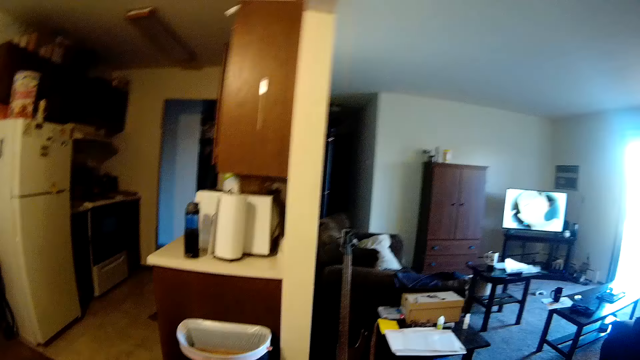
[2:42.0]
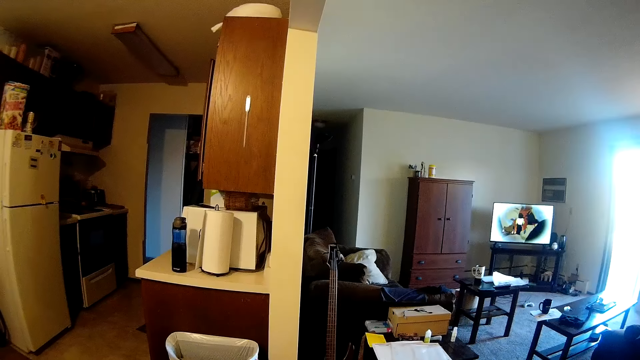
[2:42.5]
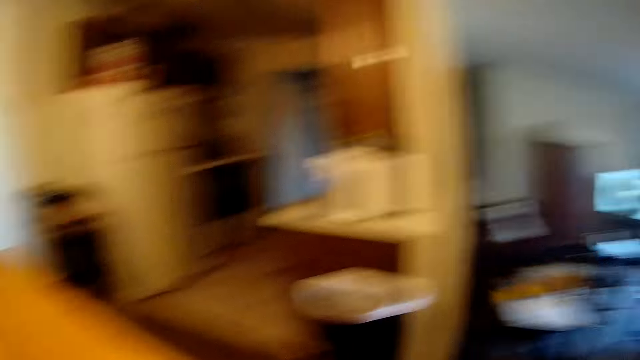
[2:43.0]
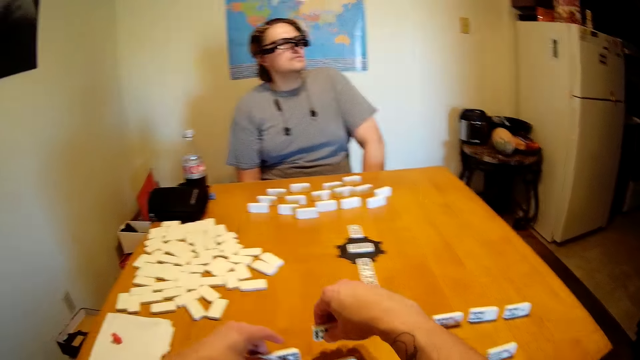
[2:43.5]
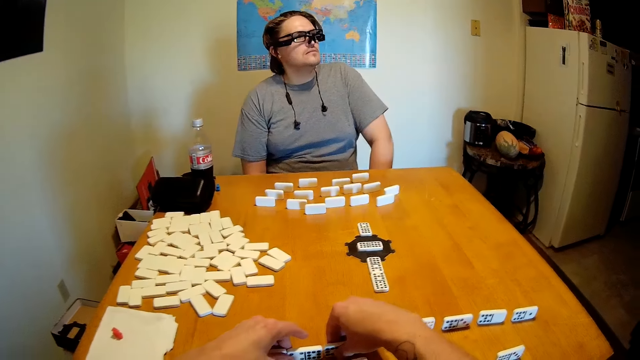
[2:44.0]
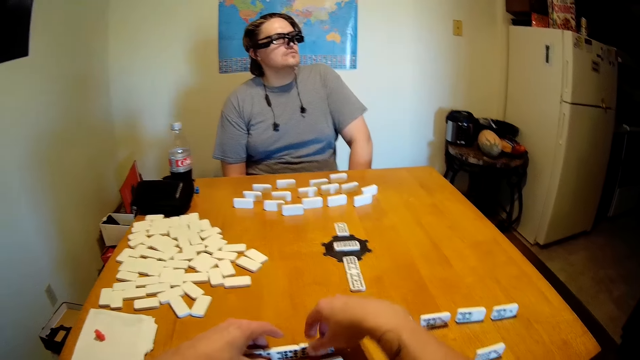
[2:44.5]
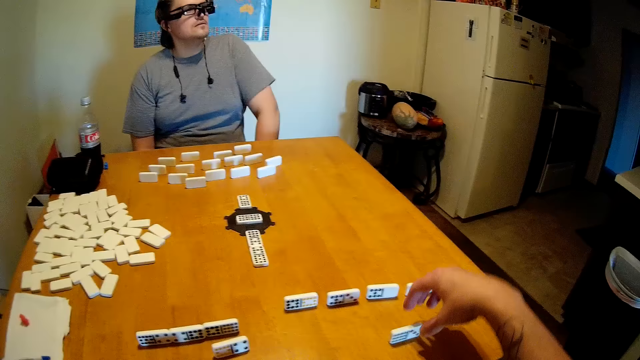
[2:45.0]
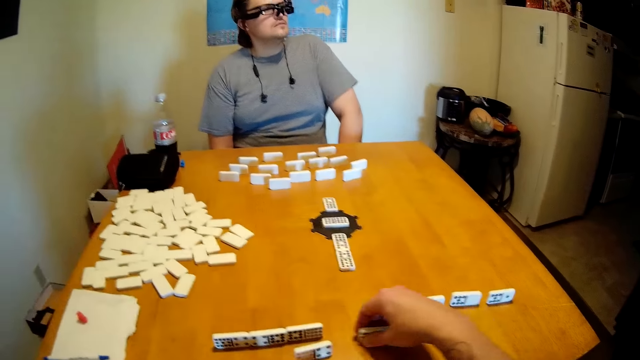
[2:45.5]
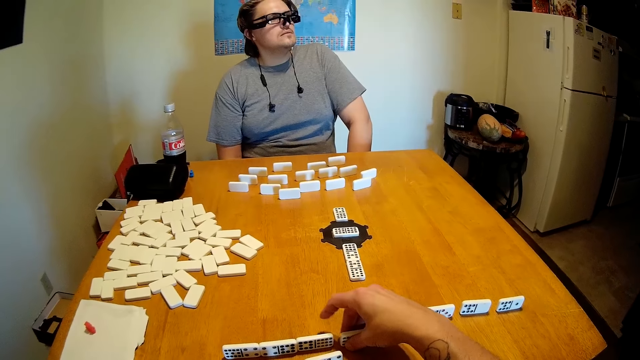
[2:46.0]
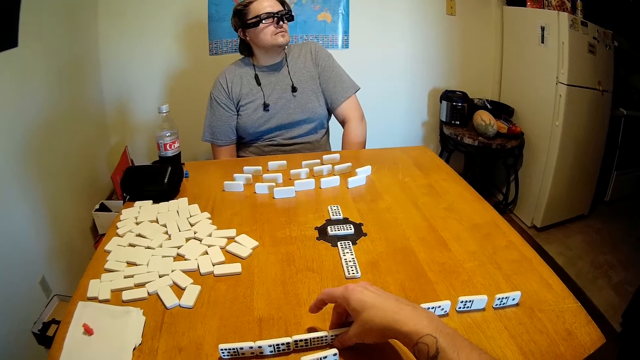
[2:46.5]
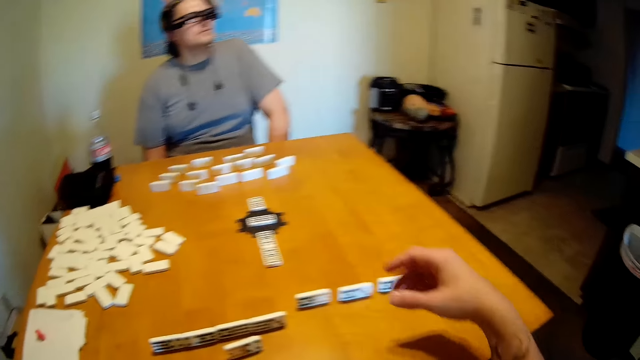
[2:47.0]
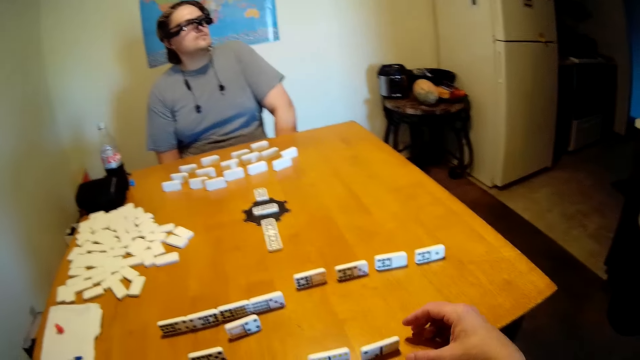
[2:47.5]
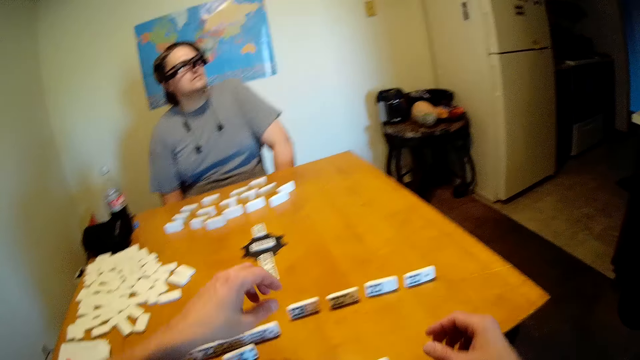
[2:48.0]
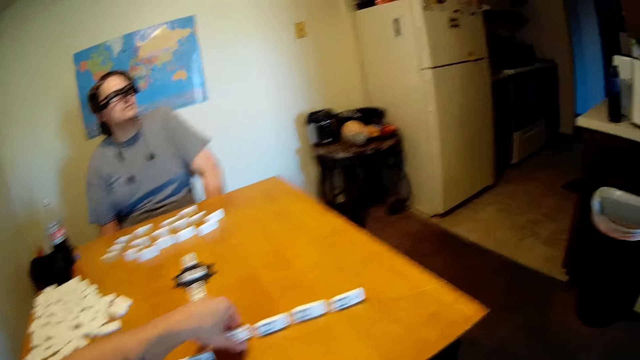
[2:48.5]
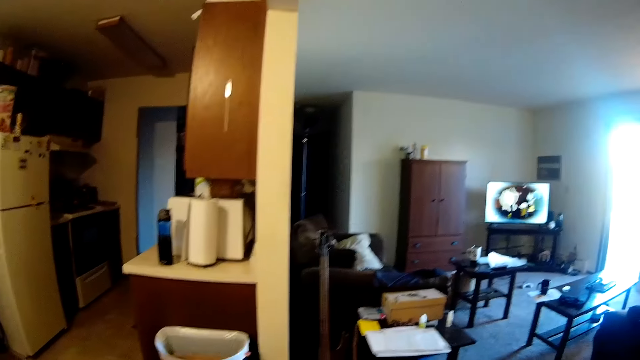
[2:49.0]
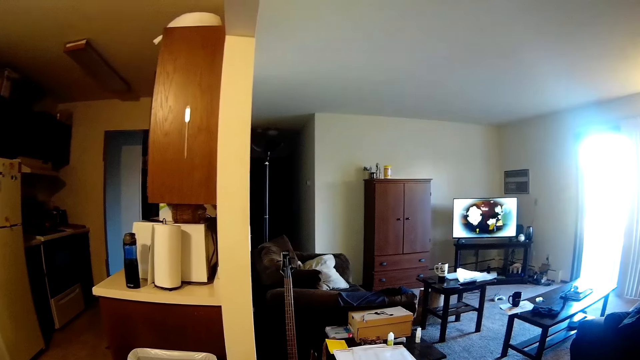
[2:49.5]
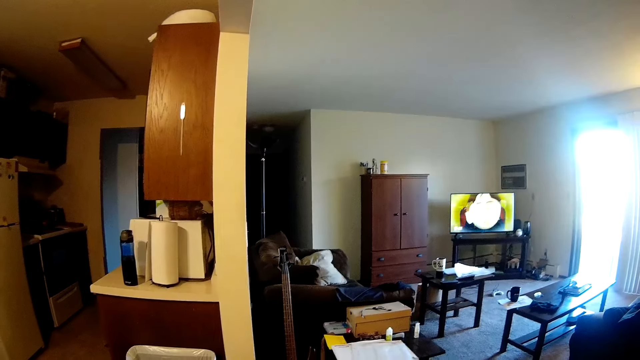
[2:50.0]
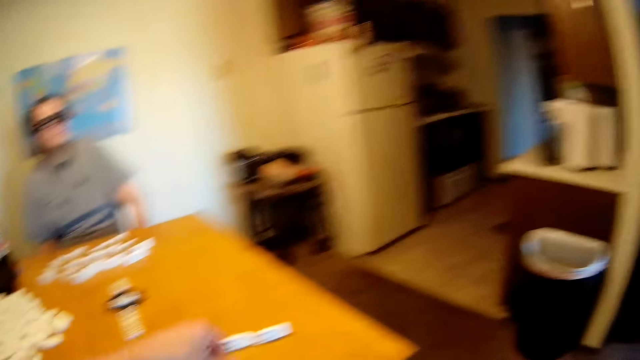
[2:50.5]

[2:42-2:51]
The camera wearer looks at the sitting room. They arrange the dominoes on the table. They move the dominoes on the table. They look at the dominoes. They touch the dominoes. They look at the sitting room.

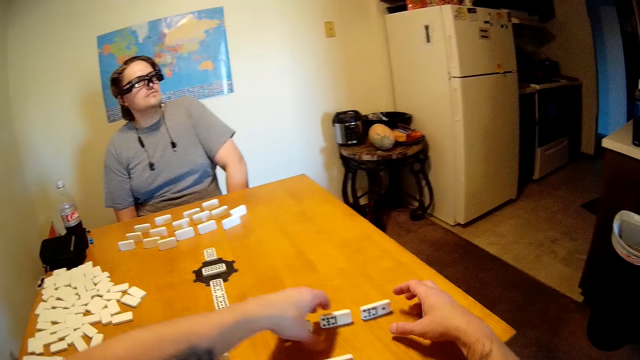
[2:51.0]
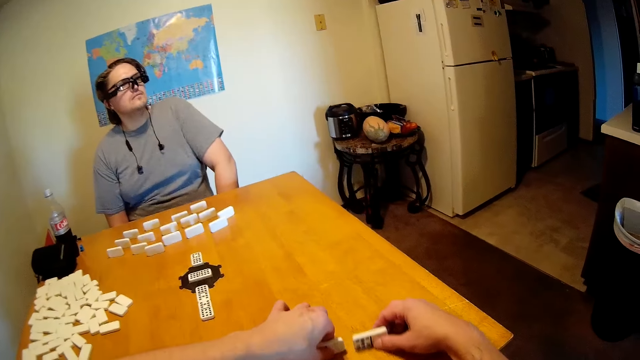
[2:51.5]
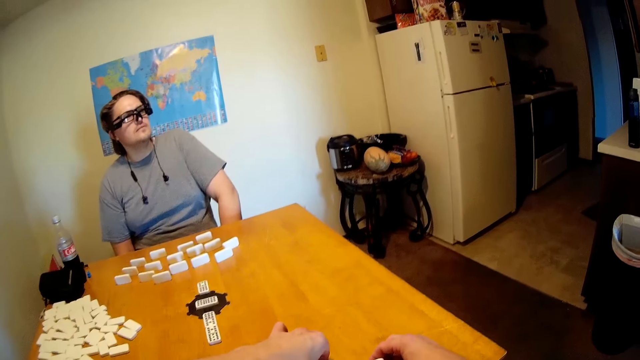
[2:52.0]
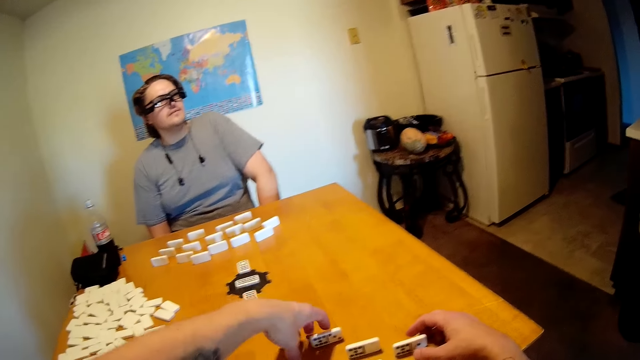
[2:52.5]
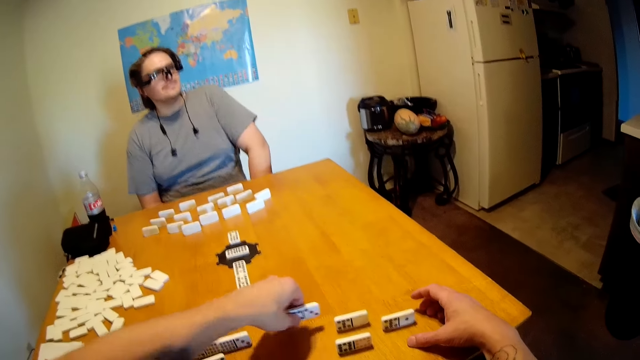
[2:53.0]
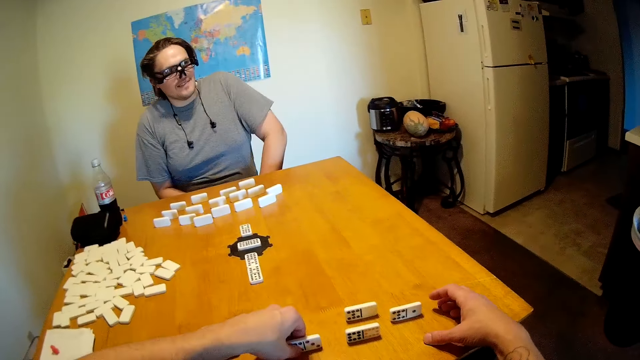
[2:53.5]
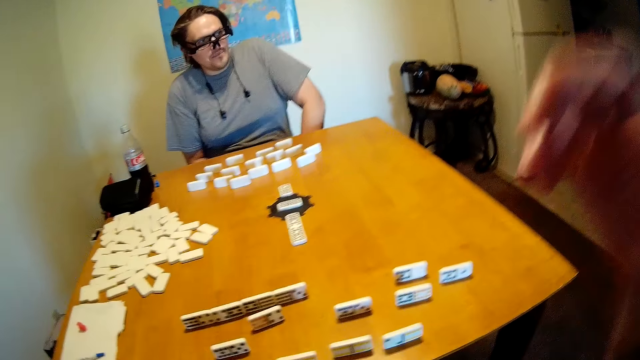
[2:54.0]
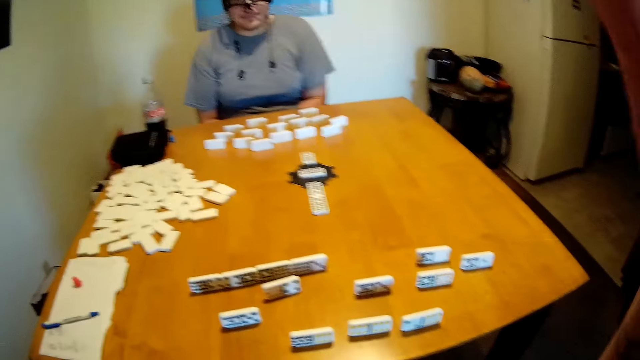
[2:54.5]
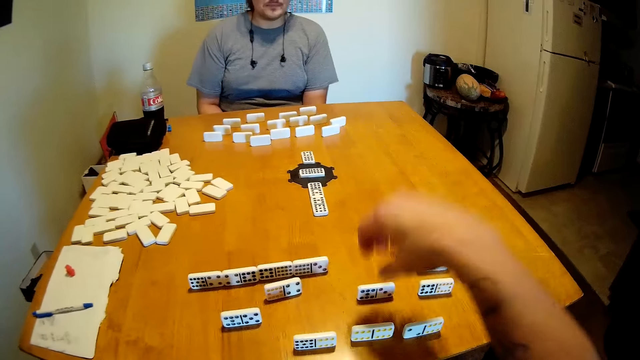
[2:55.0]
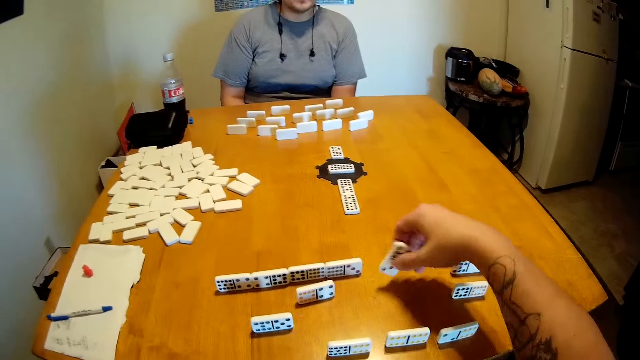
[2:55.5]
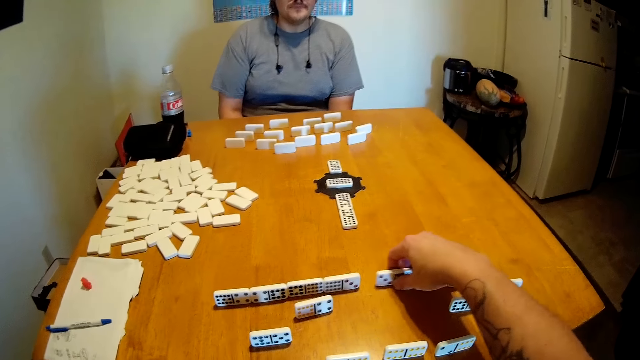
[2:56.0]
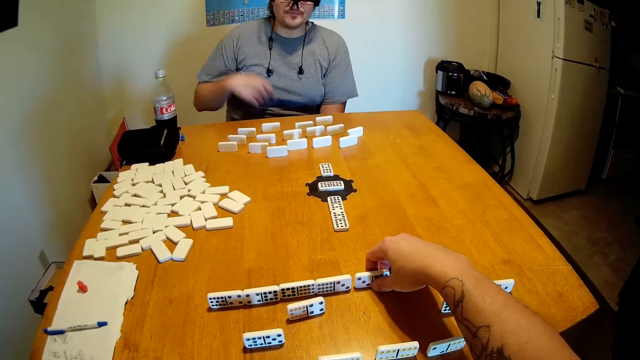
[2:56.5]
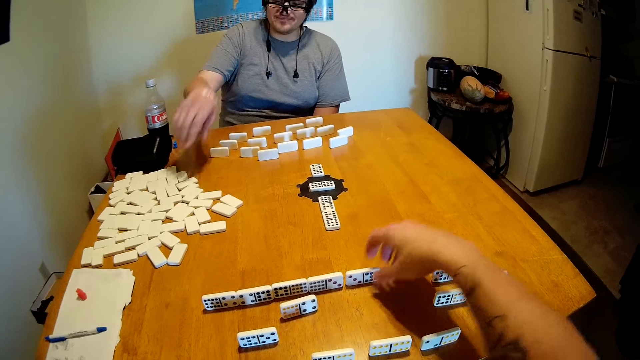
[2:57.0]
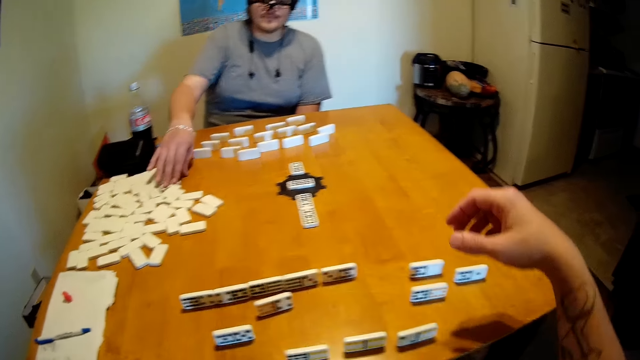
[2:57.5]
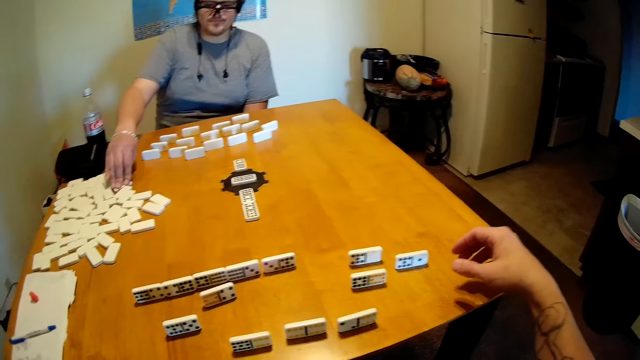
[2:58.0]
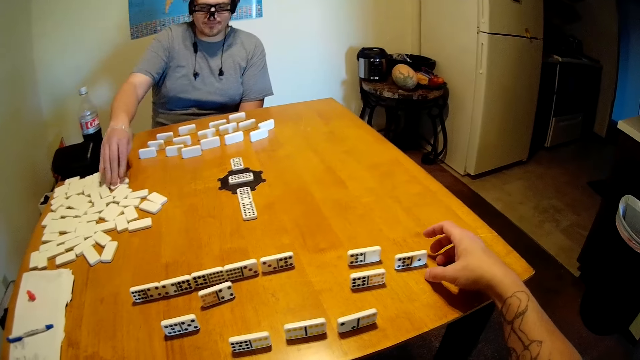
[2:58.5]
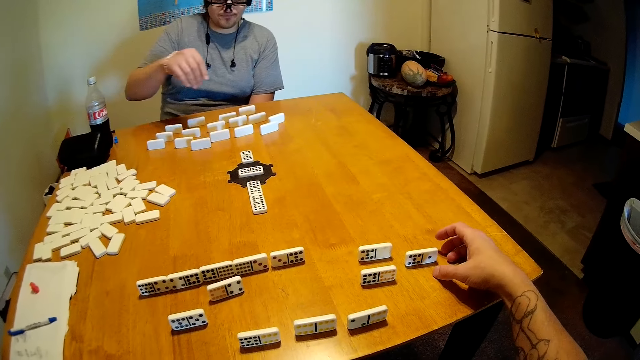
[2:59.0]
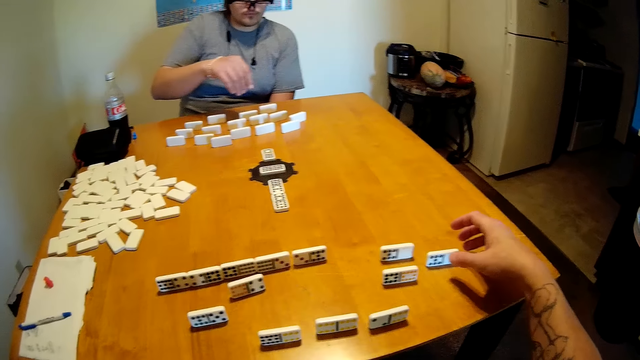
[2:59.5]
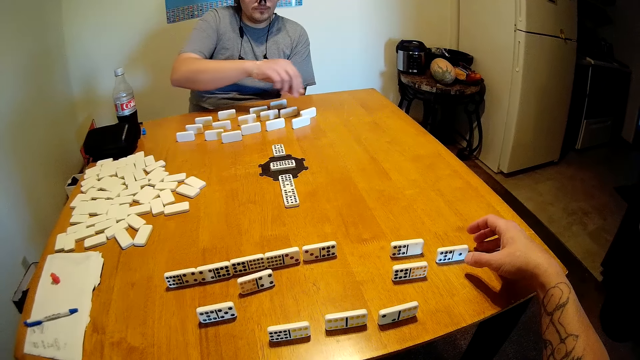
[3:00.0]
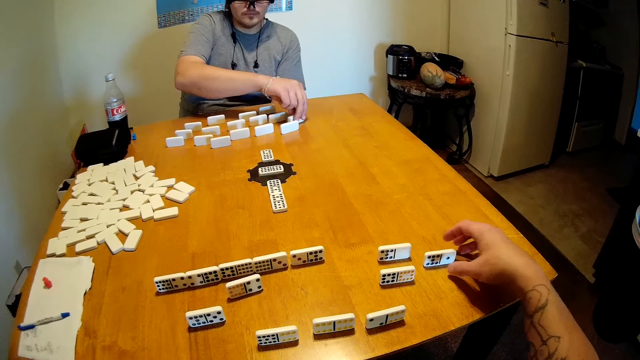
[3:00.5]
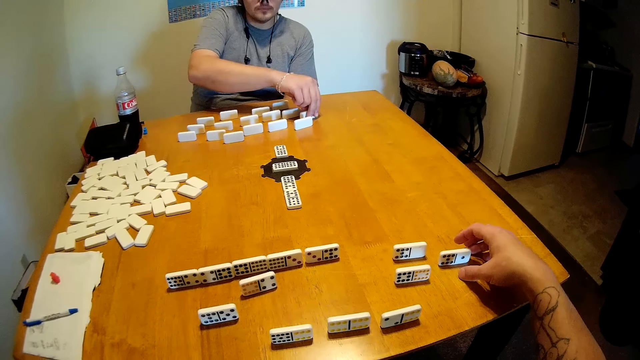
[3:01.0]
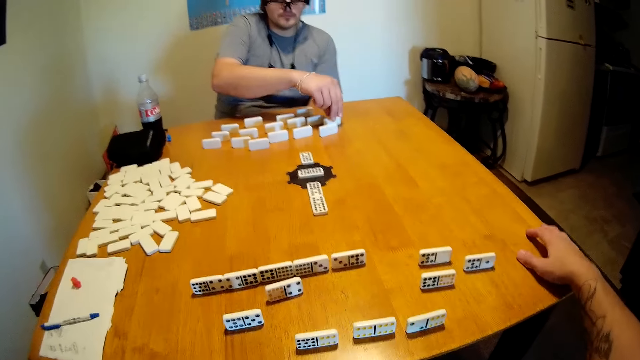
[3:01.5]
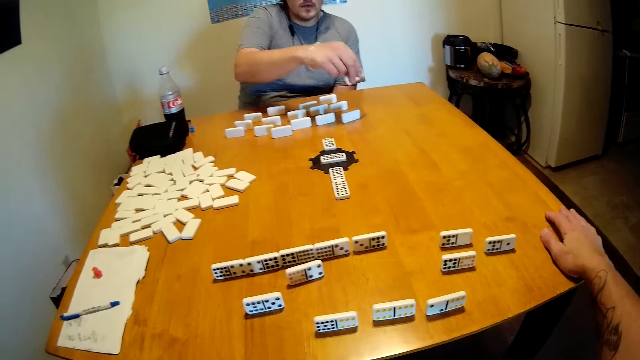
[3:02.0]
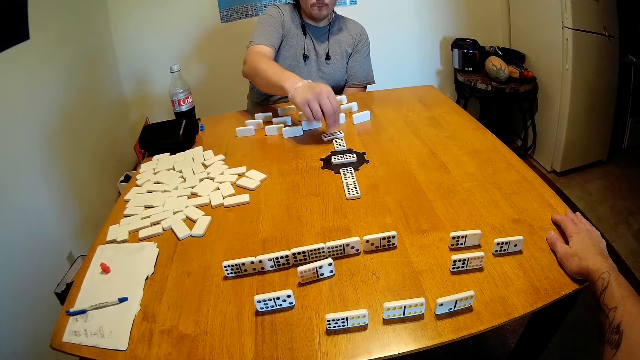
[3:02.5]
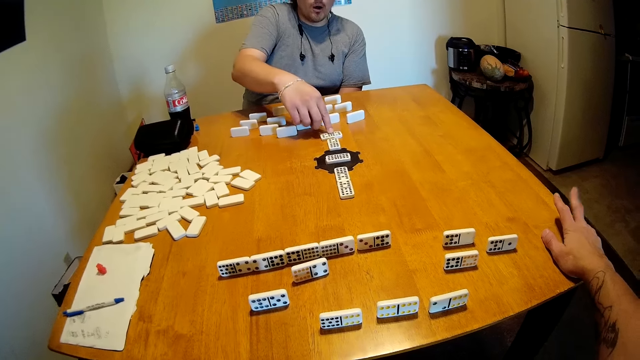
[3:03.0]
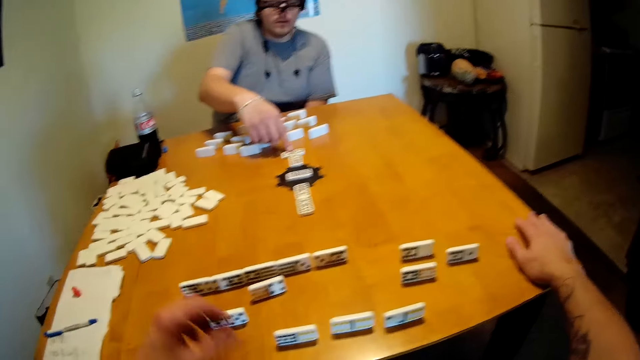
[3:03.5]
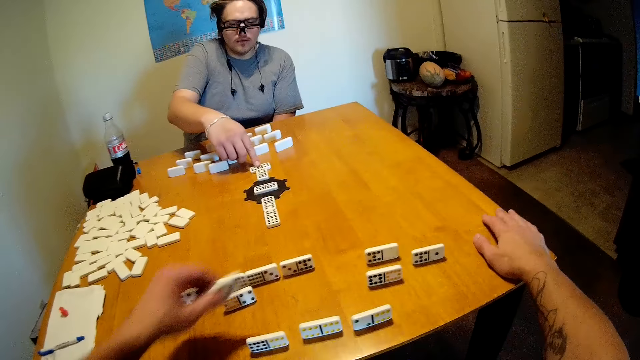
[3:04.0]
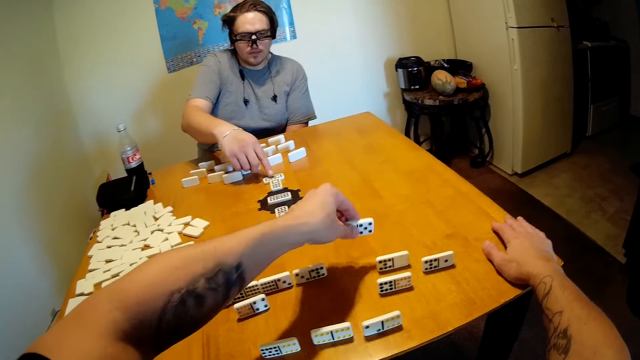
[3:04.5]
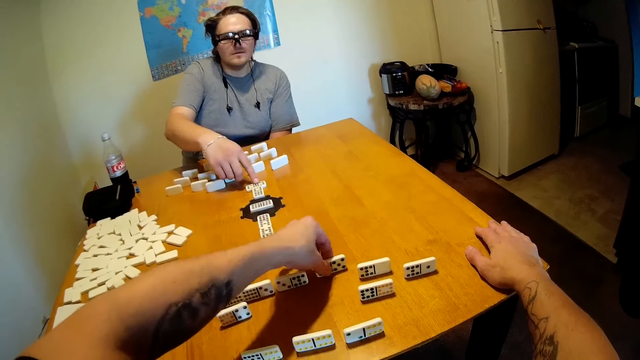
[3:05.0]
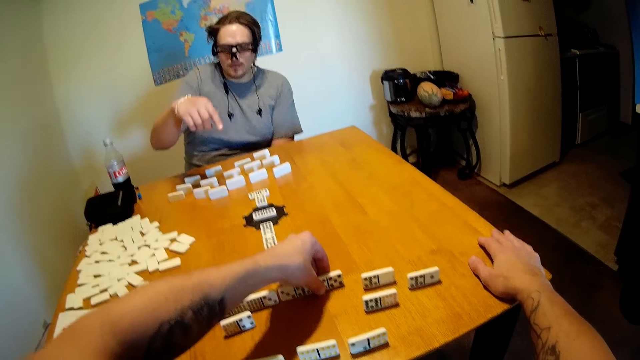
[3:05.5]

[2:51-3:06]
The camera wearer moves the dominoes on the table. They arrange the dominoes on the table. They lift the hand. They hold the dominoes. They arrange the dominoes on the table. A man touches the dominoes. The camera wearer looks at the dominoes. The man picks up the dominoes, puts the dominoes on the table and touches the dominoes. The camera wearer picks up the dominoes and puts the dominoes on the table.
